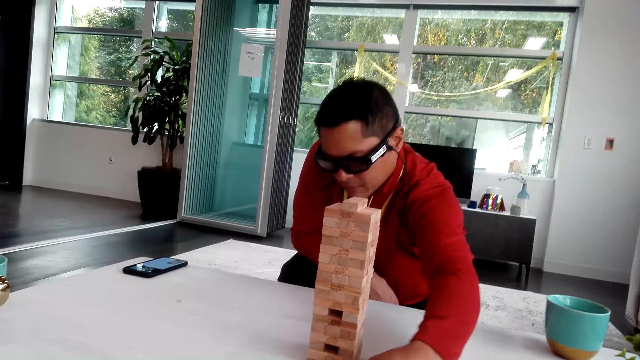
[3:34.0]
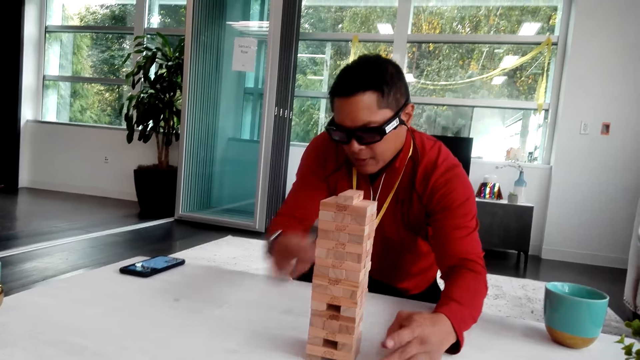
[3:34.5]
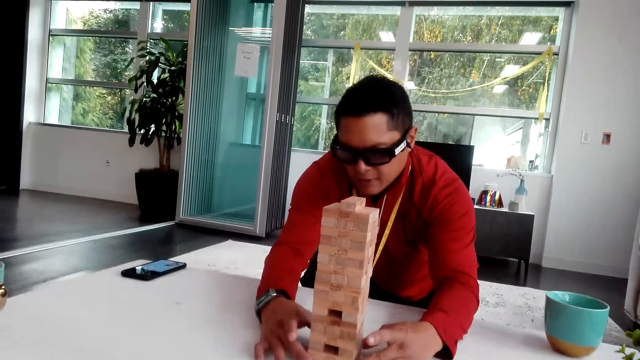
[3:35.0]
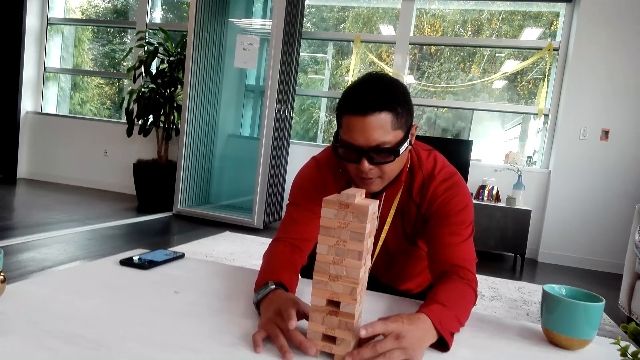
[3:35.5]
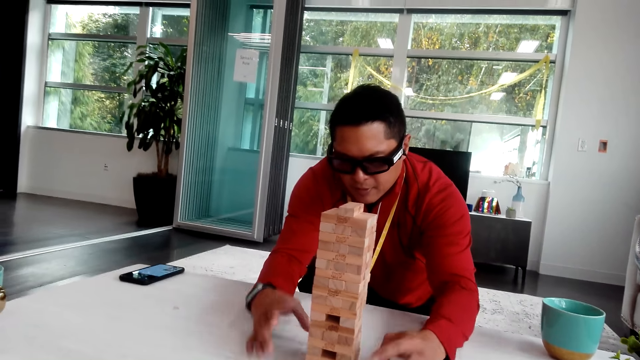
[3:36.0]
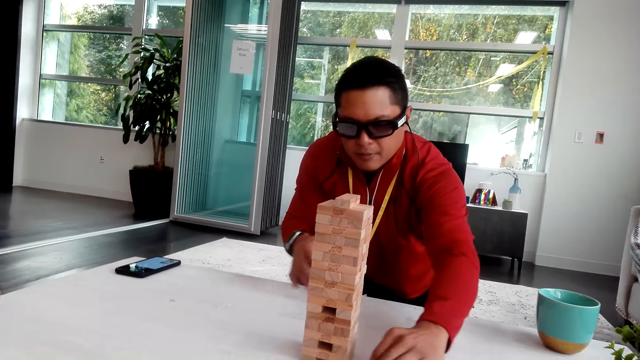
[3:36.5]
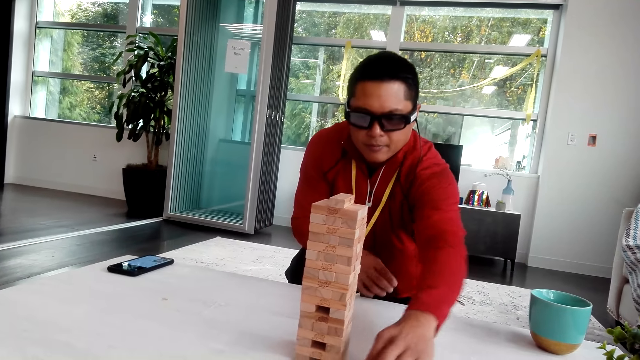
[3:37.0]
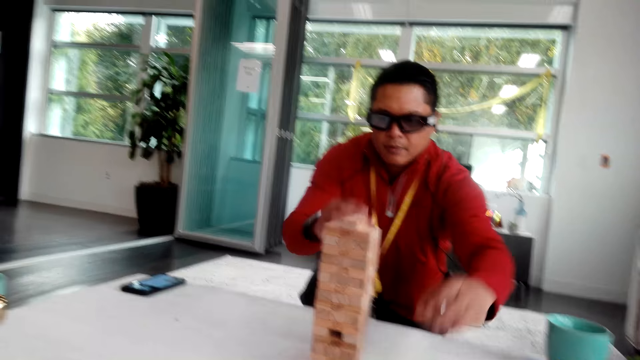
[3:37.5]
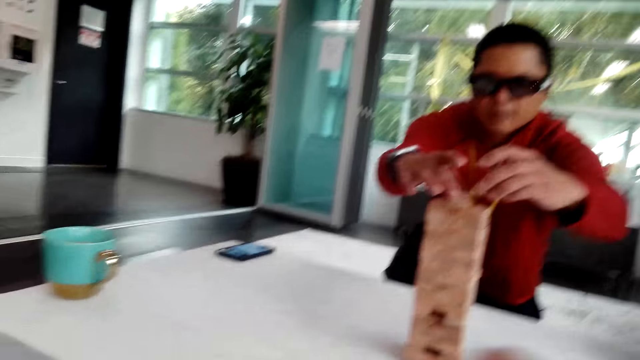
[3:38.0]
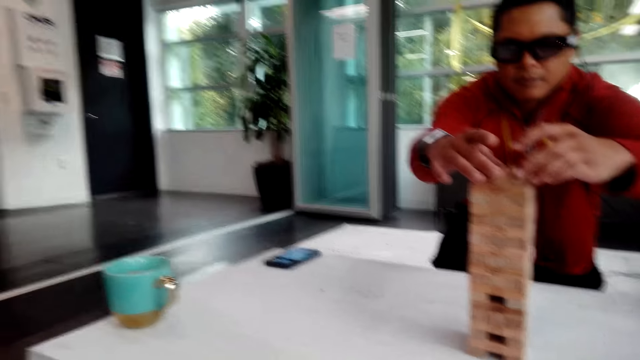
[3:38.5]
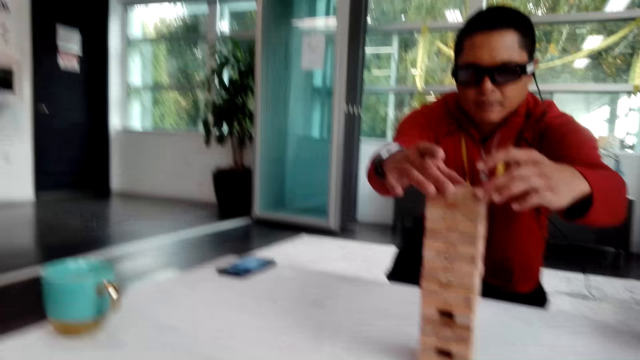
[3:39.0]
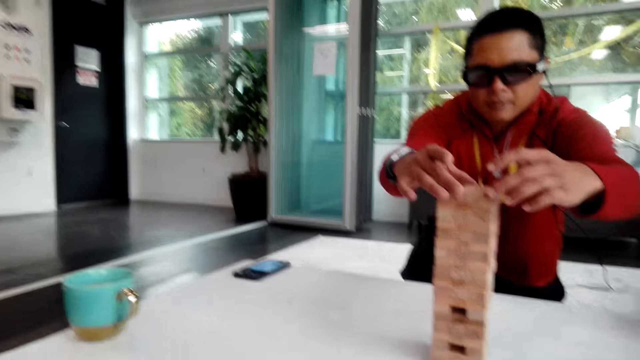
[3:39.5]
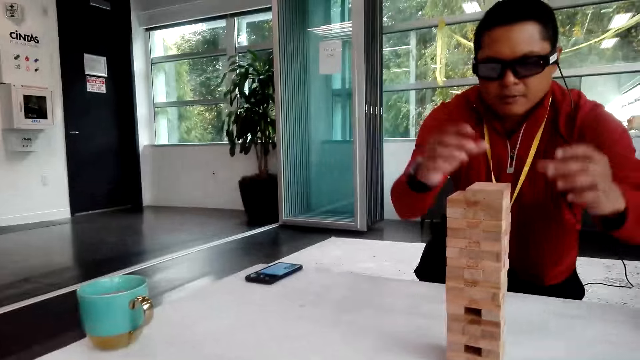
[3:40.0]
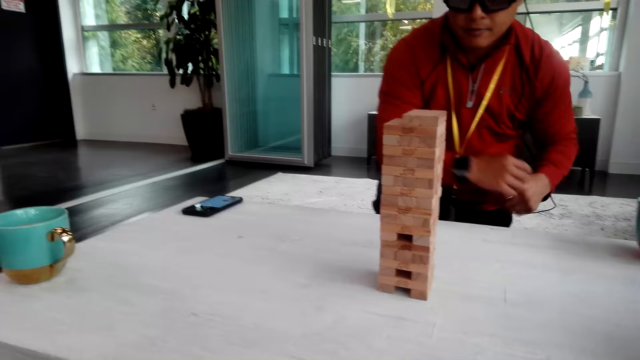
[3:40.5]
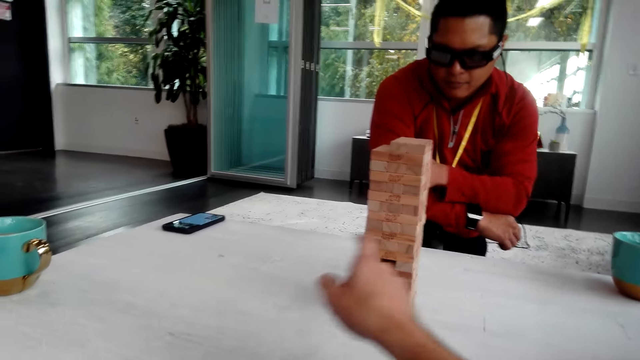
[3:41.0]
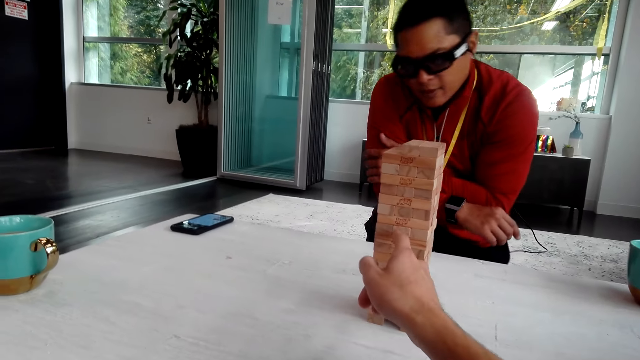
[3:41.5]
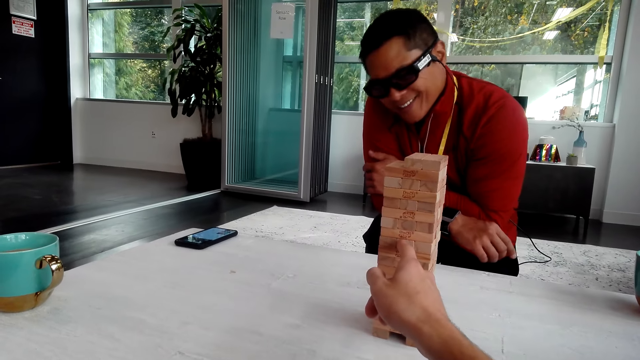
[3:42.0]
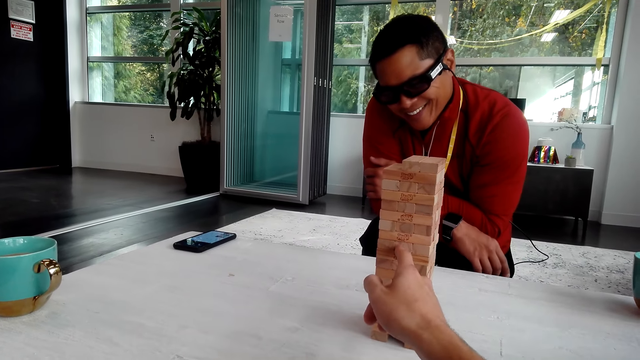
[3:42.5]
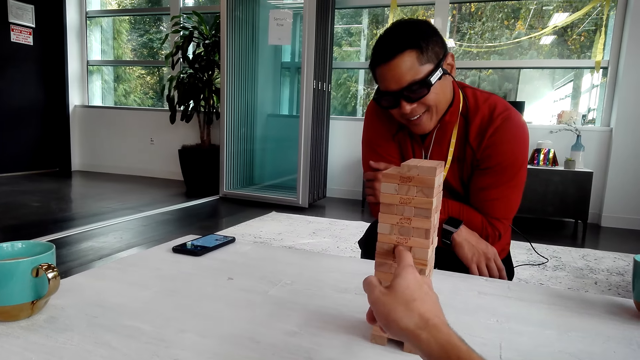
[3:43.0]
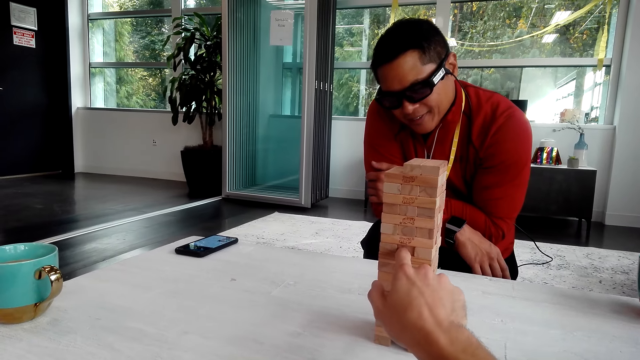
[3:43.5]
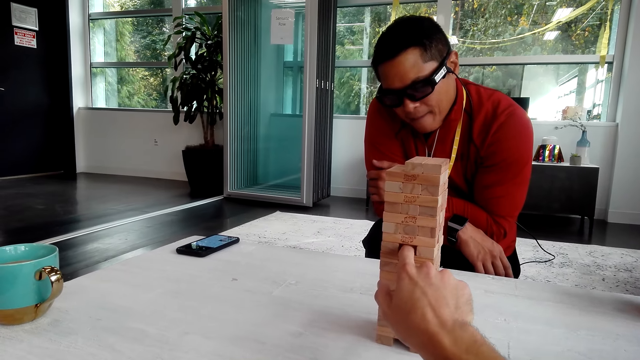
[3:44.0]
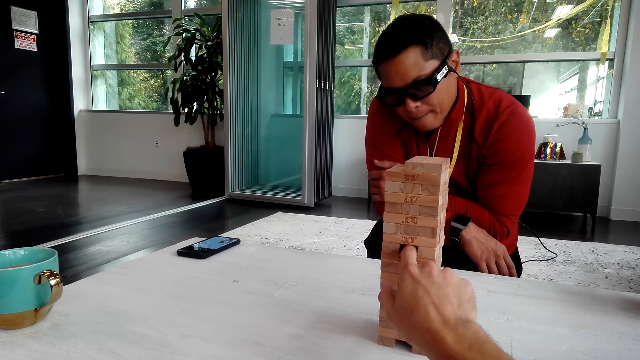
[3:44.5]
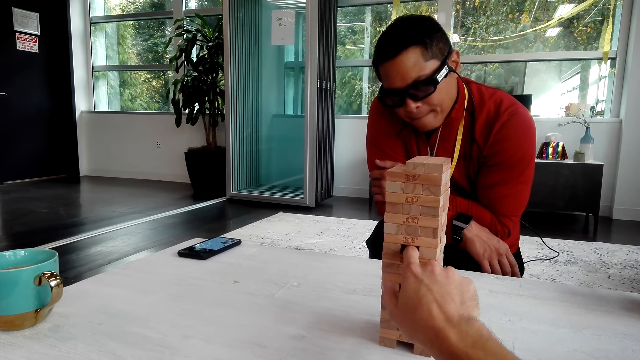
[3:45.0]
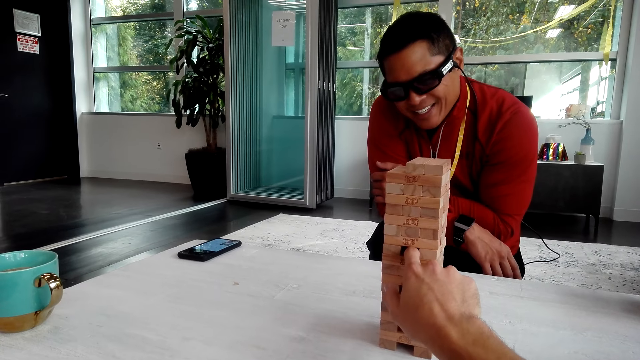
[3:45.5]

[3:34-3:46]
A man holds the tower. The man picks up the jenga and puts the wooden block on top of the tower. The camera wearer pushes the wooden block.

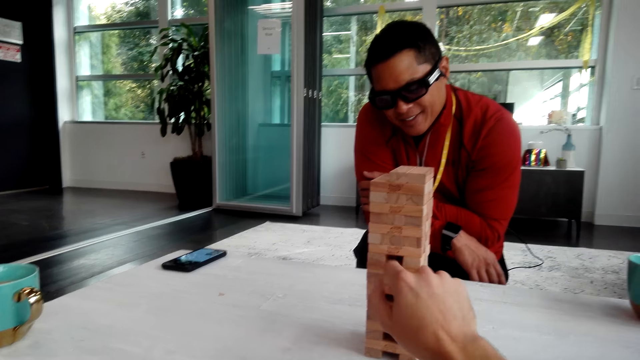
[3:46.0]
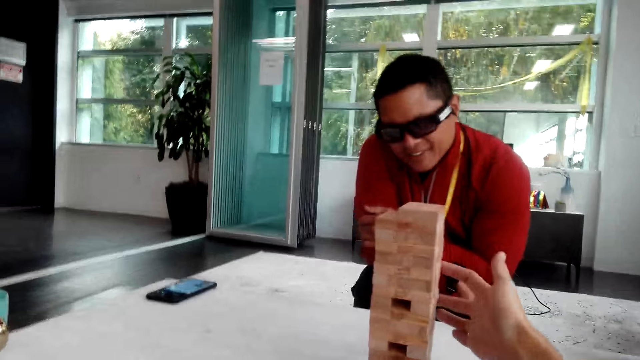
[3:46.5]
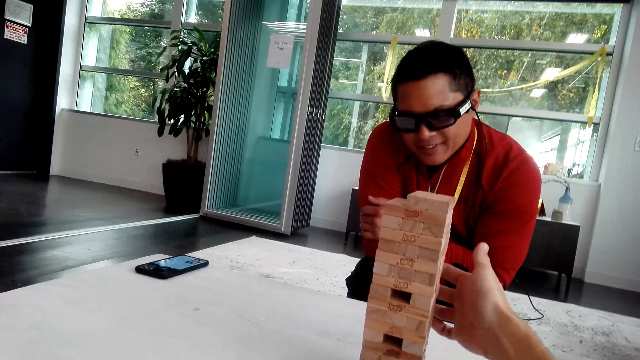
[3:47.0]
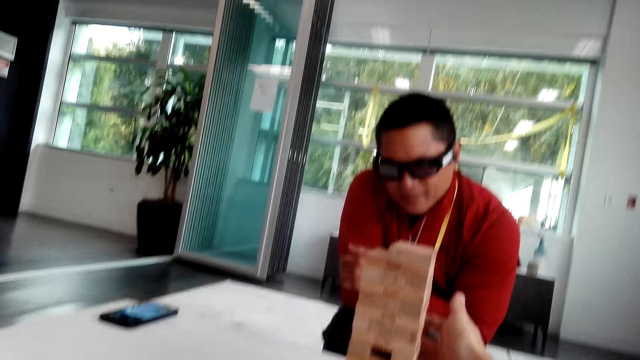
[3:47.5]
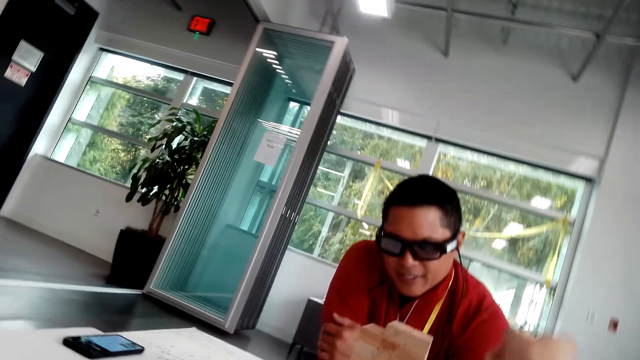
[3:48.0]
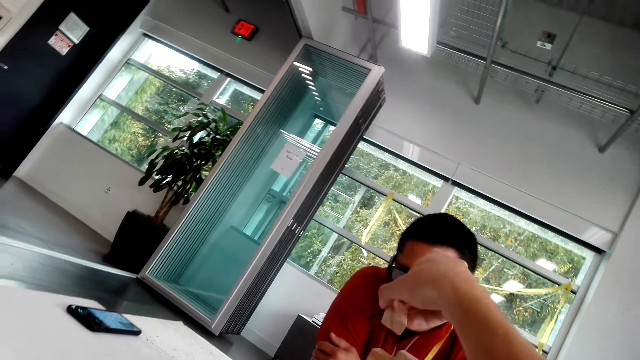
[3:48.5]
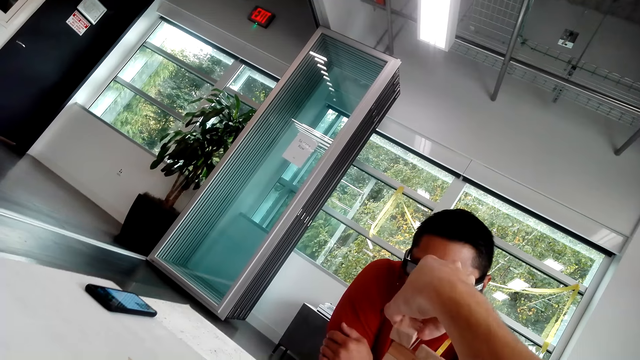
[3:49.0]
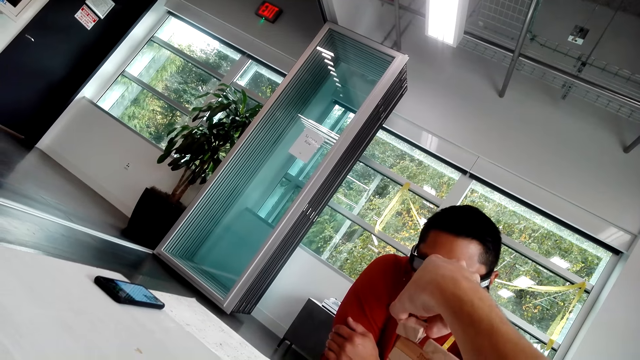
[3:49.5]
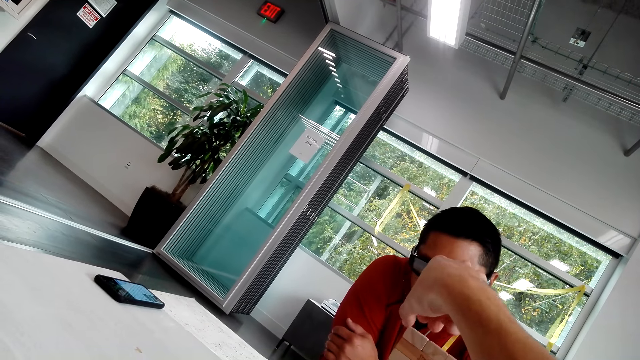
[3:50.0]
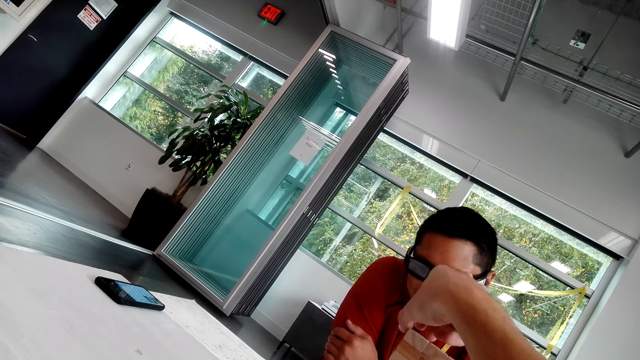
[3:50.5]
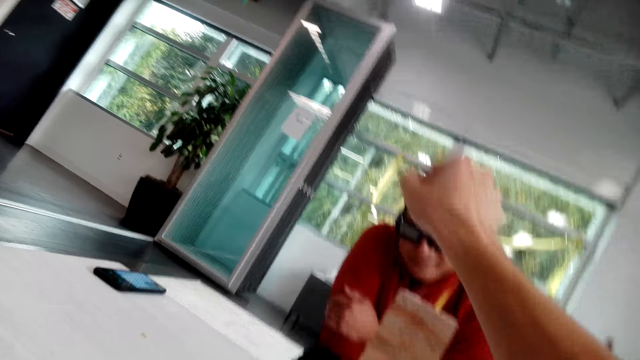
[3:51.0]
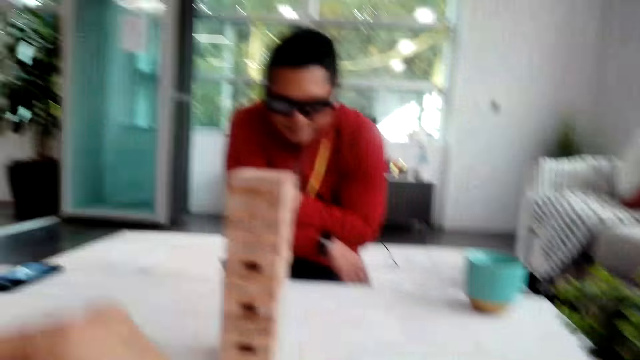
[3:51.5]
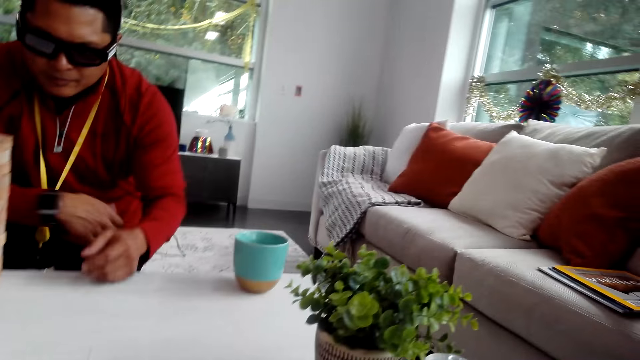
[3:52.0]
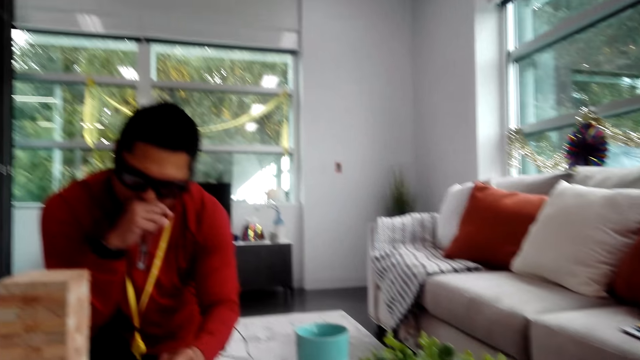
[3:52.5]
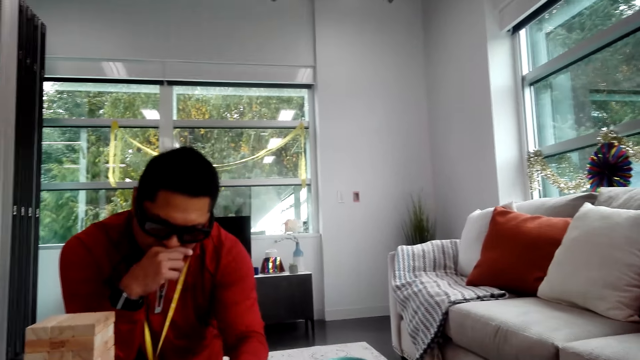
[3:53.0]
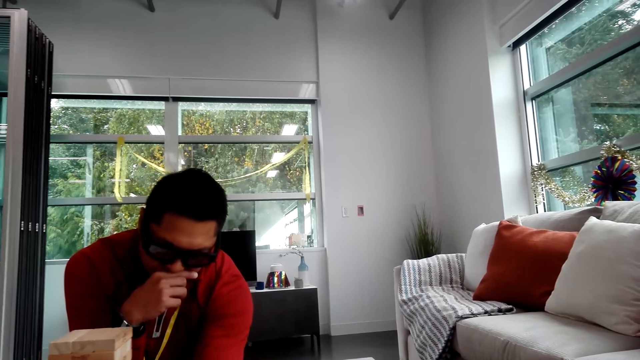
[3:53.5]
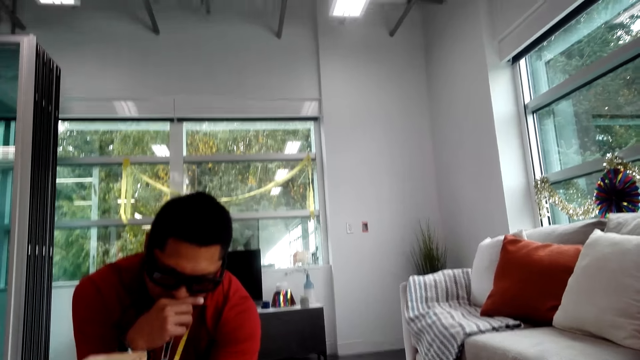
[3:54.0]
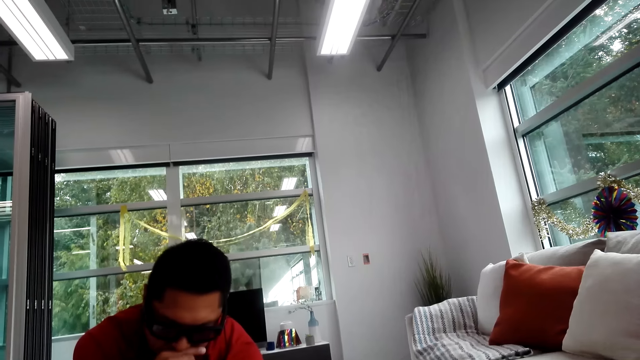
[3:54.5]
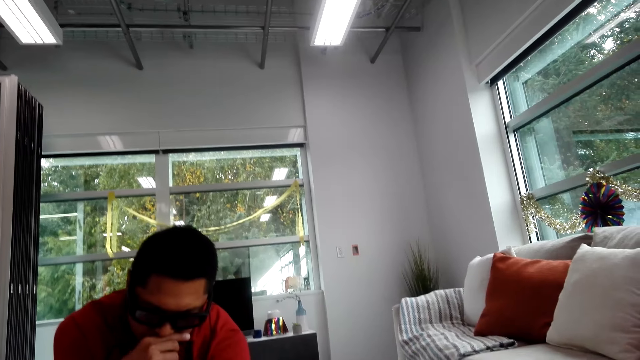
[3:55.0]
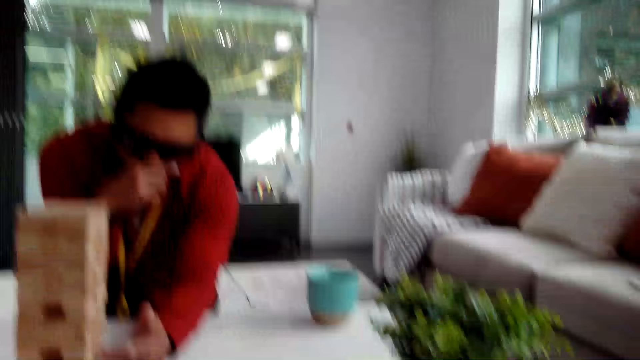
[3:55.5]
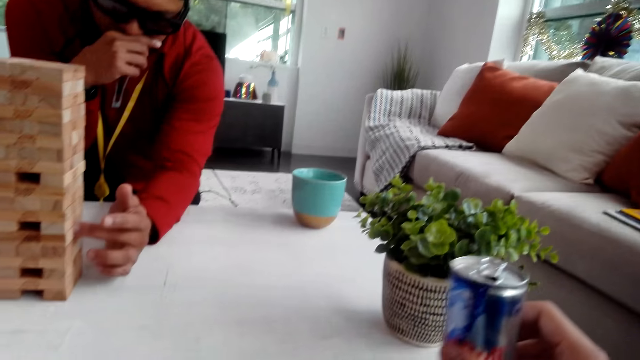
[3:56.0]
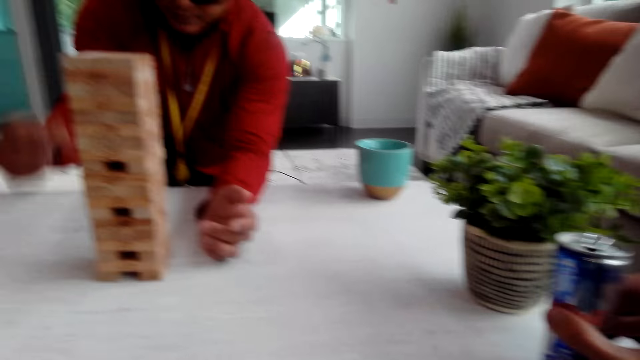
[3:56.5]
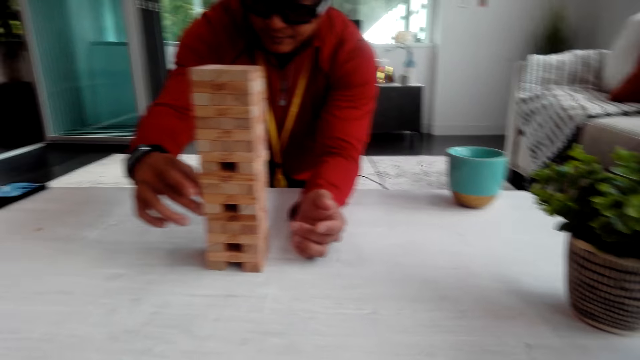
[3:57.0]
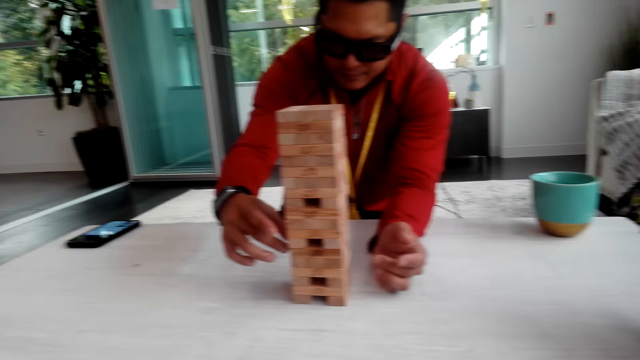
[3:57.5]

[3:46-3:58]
The camera wearer pulls out the jenga or wooden block. They put the wooden block on top of the tower. A man moves his hand, touches the face, and pushes the wooden block. The camera wearer holds the can. The man pulls the jenga.
